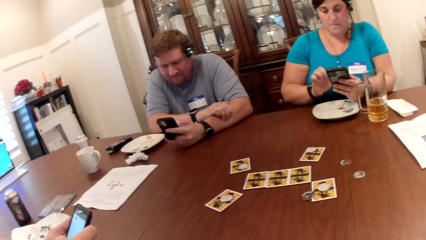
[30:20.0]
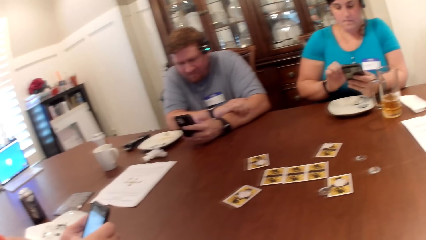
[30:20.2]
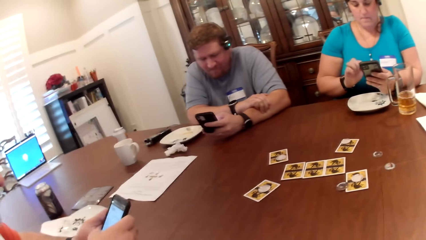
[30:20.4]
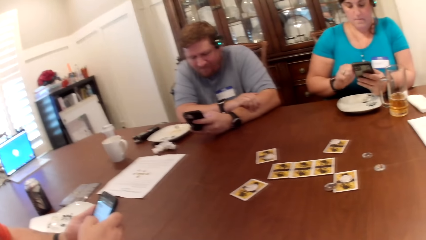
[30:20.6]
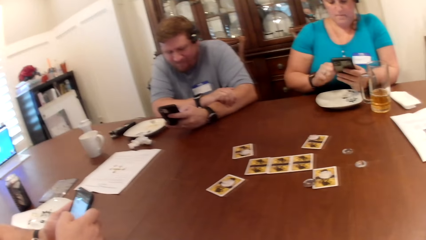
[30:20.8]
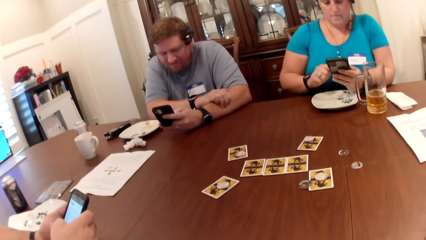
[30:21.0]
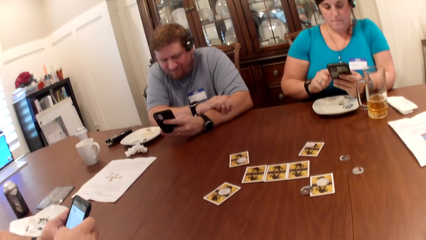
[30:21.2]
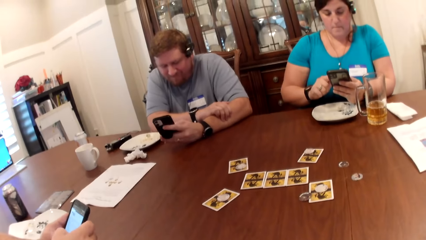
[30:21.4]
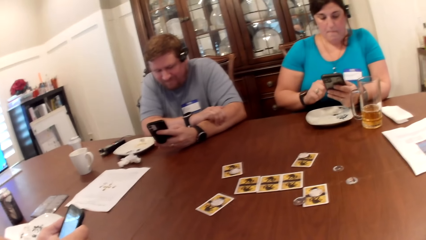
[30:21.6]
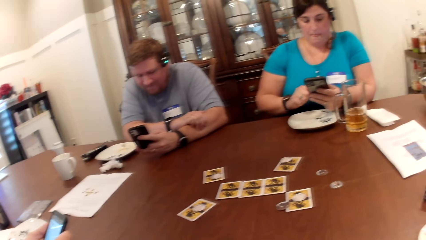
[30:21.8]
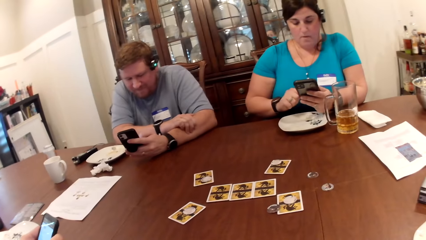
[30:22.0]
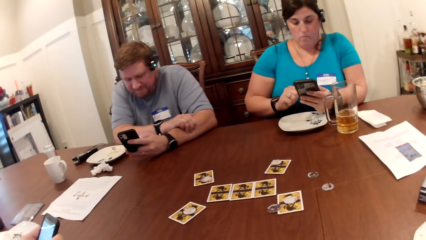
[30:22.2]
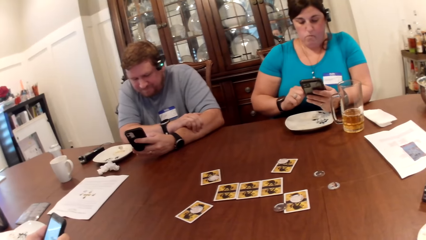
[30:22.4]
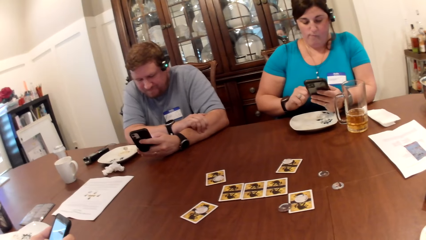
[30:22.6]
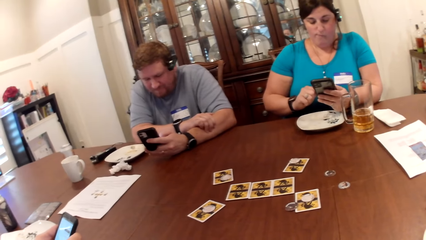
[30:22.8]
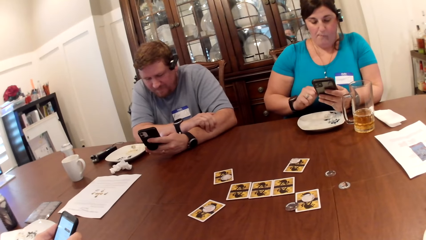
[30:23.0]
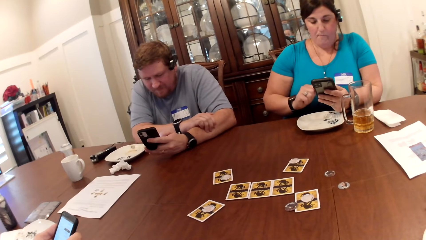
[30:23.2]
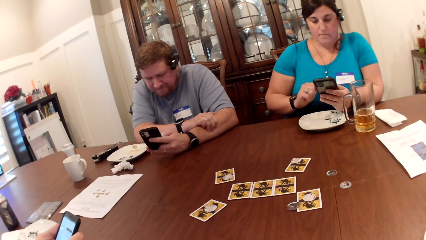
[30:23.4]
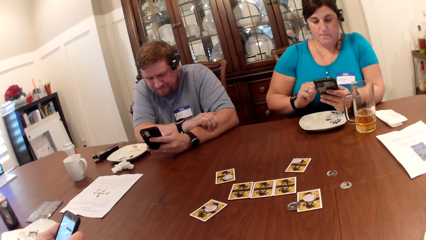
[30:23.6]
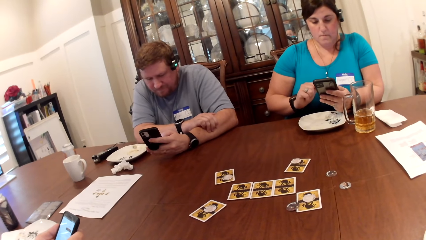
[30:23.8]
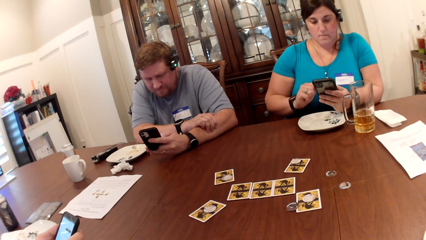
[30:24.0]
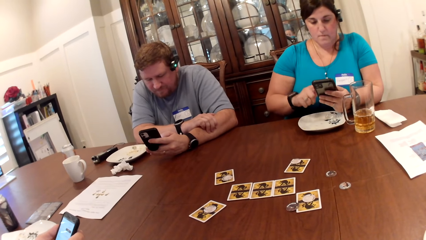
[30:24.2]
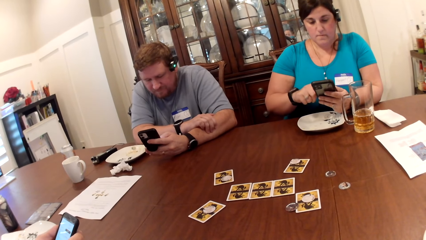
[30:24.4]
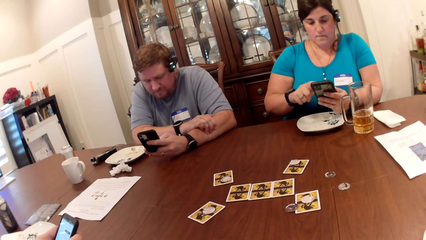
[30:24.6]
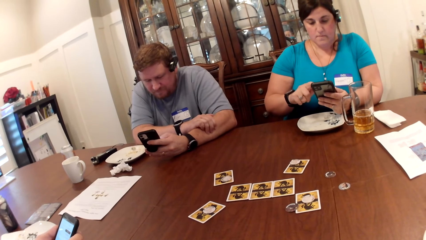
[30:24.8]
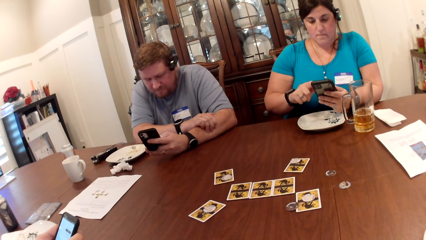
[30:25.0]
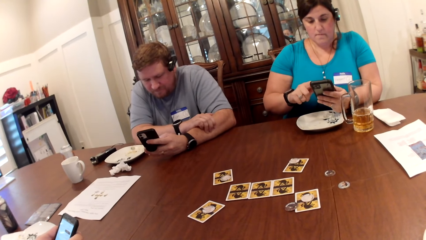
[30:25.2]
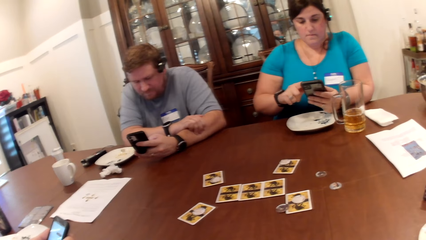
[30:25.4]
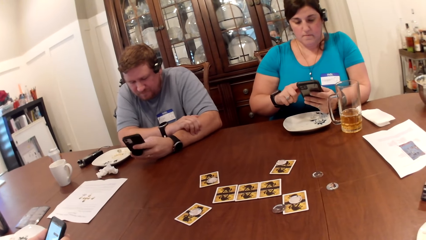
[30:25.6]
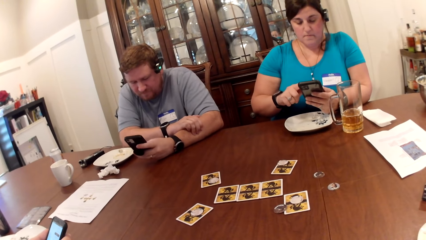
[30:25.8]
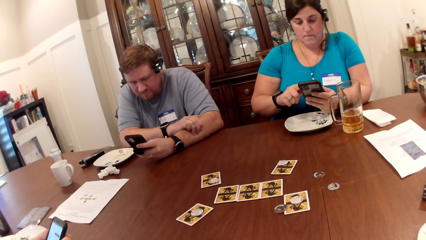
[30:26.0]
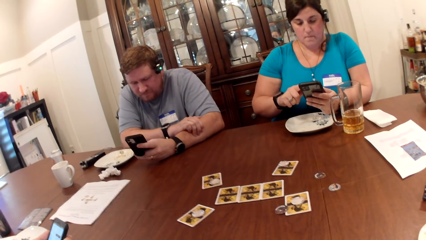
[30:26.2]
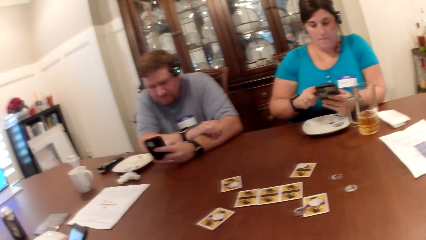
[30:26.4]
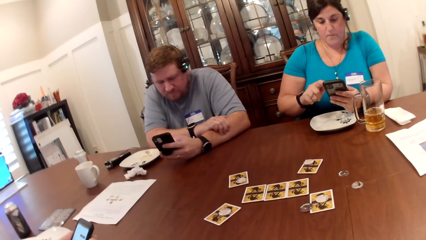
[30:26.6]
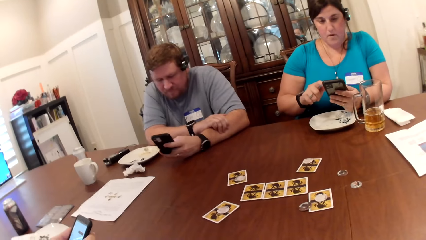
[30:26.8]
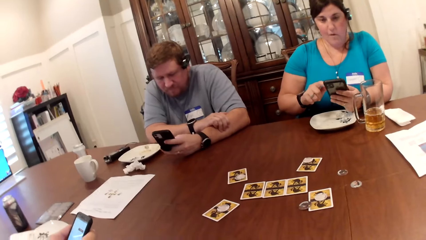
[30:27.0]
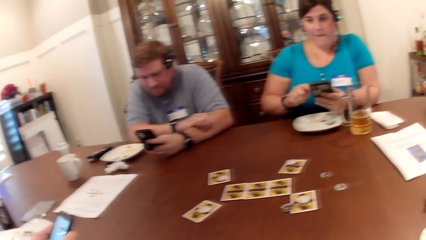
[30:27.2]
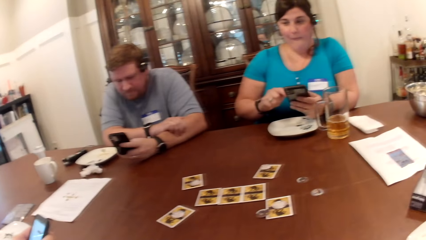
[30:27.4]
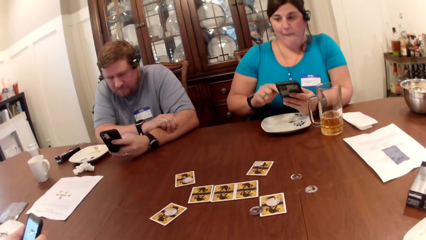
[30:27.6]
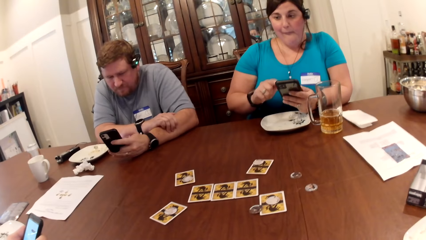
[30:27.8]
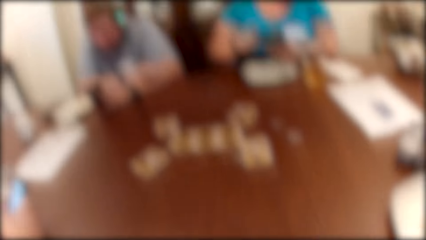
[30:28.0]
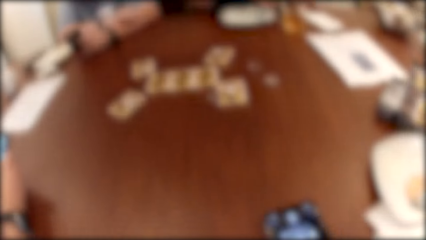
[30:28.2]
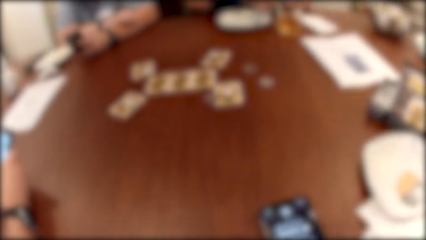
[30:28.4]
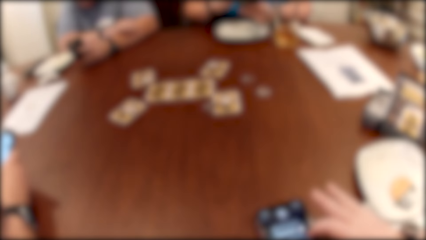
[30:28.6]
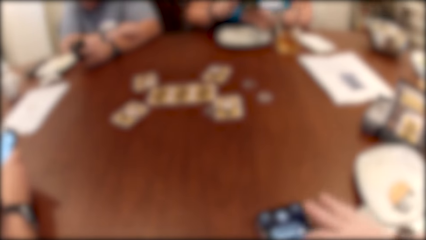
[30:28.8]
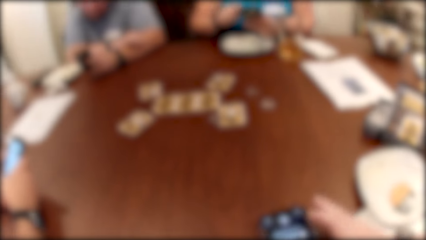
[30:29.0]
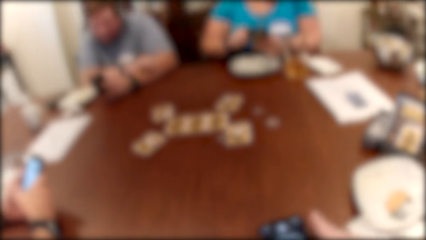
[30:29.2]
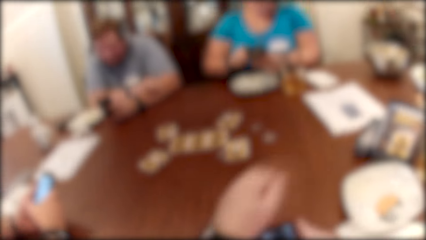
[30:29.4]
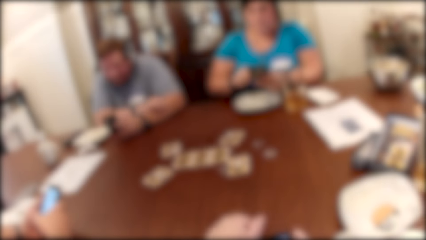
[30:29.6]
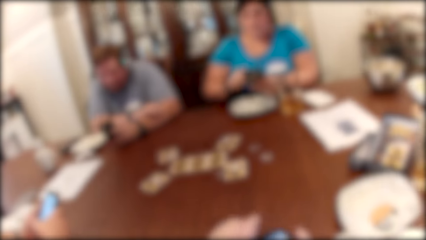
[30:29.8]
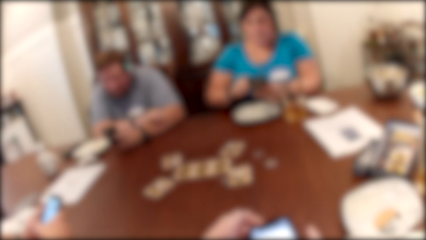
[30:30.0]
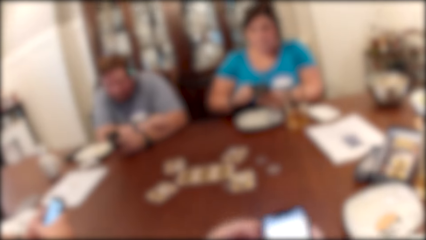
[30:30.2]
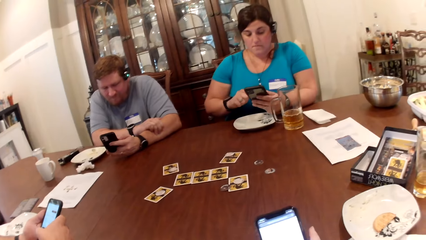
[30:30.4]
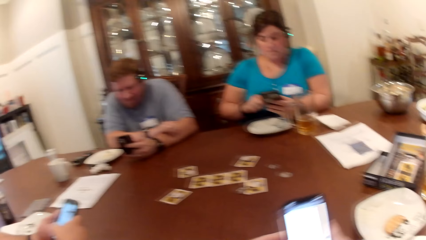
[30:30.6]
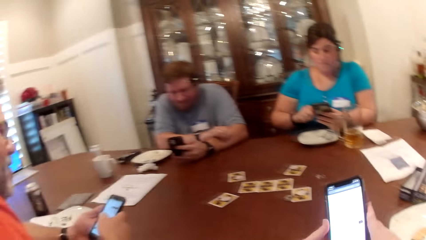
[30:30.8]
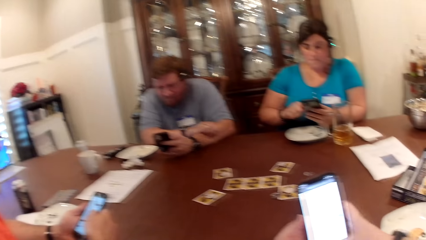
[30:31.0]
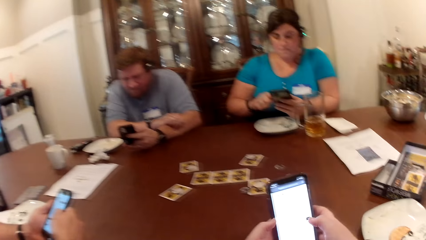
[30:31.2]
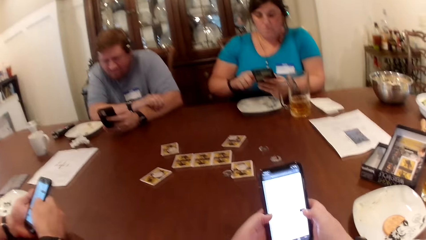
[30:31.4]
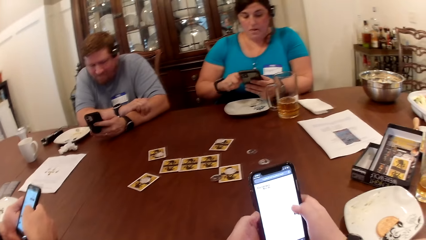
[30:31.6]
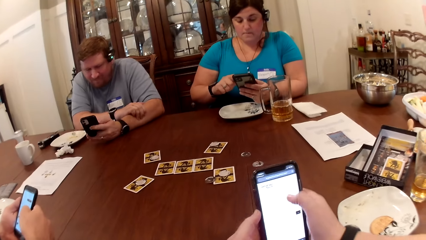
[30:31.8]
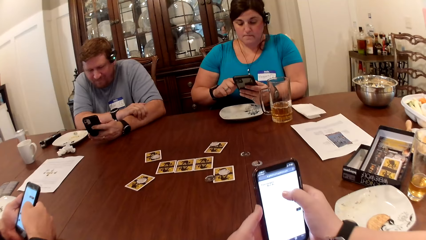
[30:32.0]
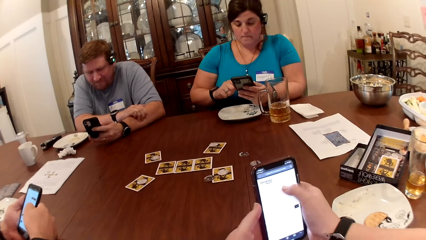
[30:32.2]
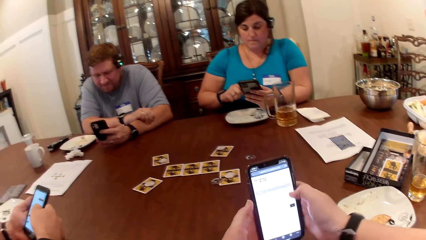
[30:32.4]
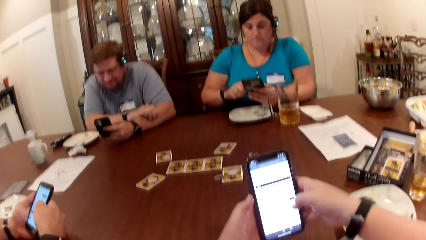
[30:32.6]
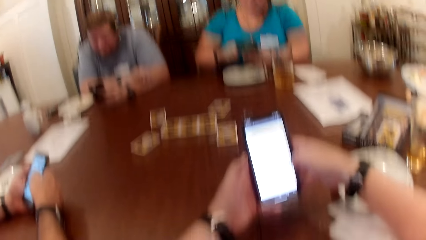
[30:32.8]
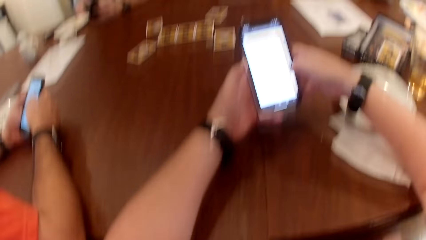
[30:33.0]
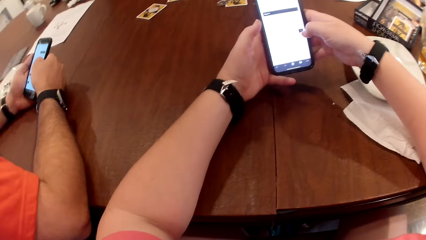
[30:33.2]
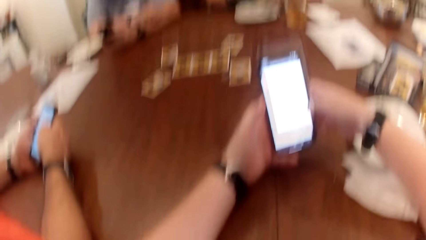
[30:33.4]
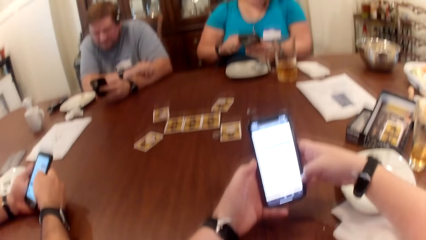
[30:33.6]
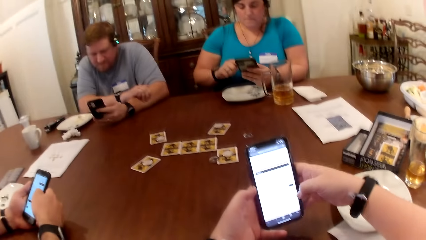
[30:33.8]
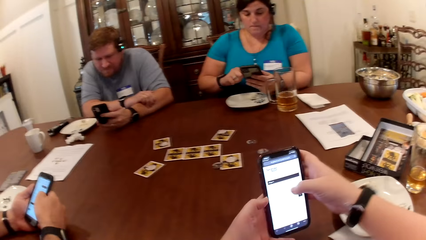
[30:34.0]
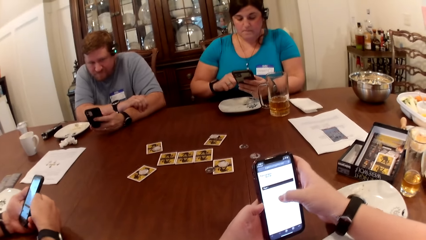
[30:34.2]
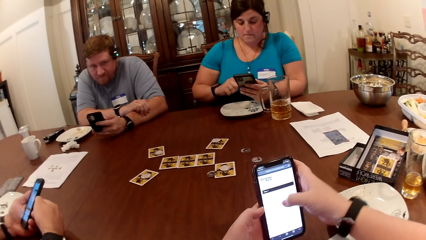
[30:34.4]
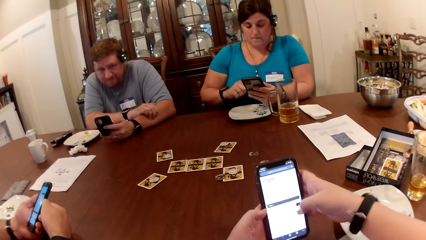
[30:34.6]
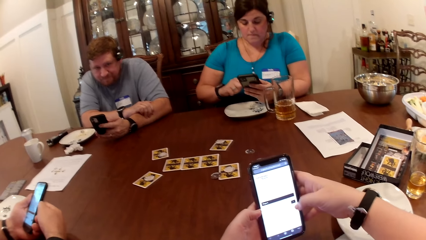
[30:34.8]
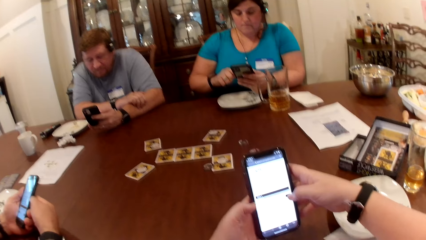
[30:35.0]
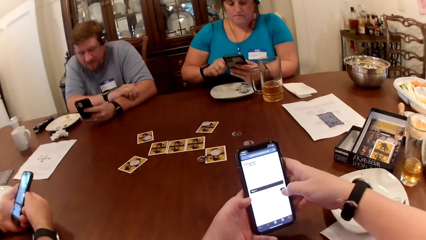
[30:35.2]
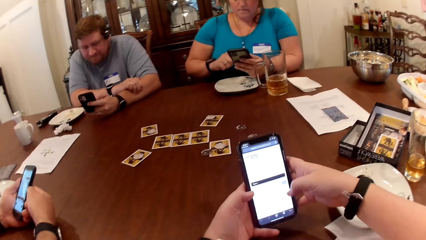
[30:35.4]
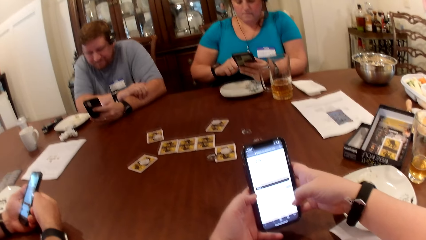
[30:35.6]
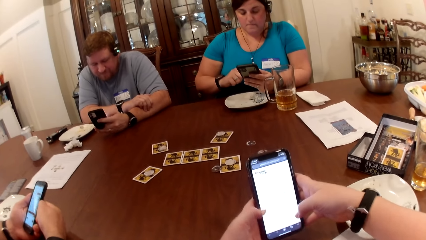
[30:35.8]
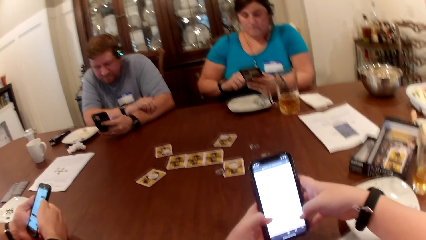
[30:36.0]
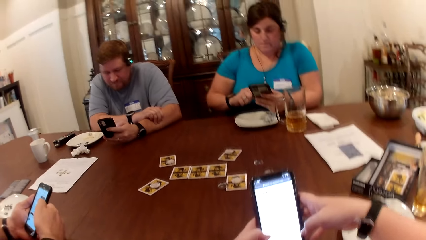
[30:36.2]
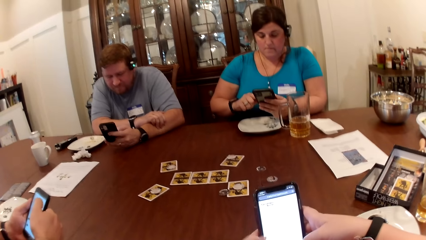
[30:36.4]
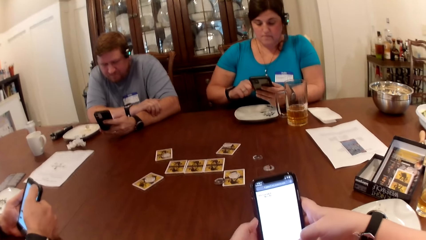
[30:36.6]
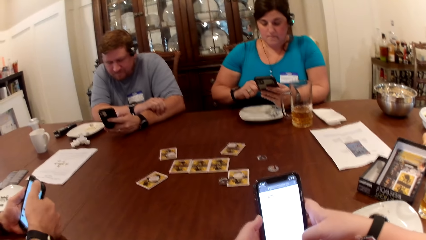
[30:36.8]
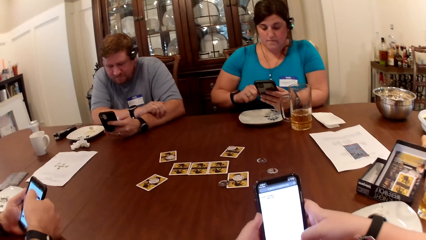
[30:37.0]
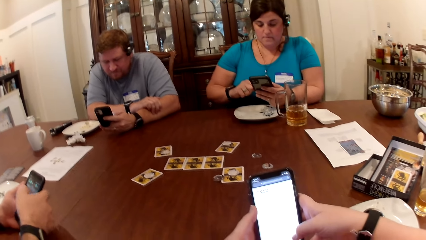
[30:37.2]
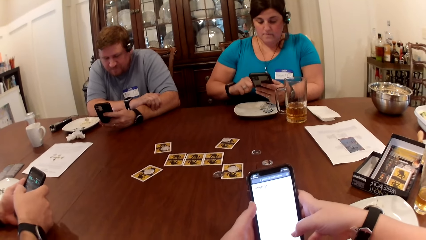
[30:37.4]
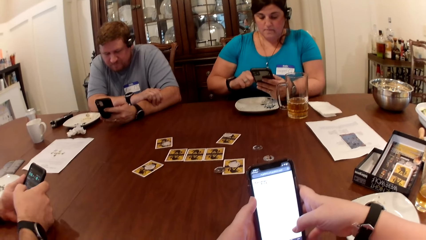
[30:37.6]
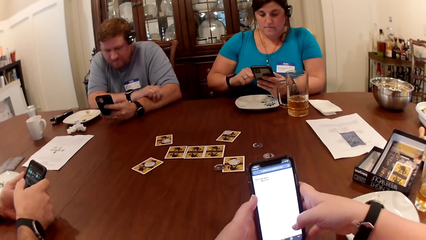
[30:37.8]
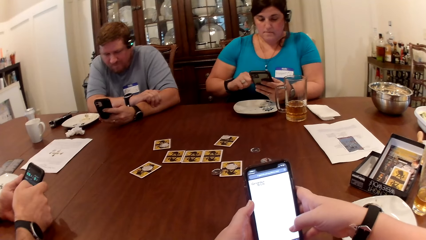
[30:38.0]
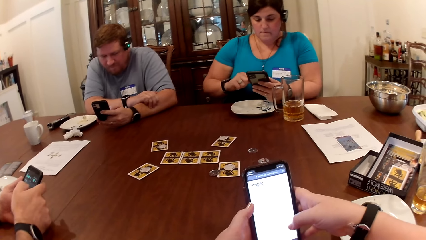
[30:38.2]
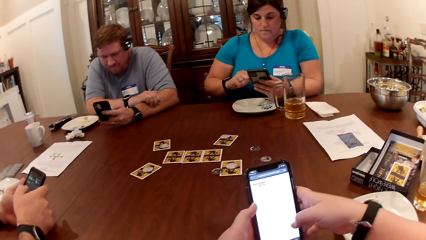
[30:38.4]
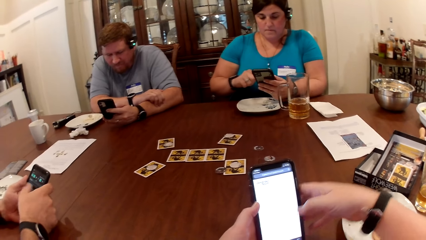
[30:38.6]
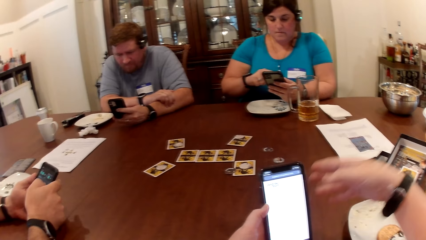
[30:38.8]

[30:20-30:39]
The camera wearer operates the phone on the table with her right hand. She converses with the woman and the man. She picks up the phone on the table with both hands. She operates the phone in her left hand with her right hand.
